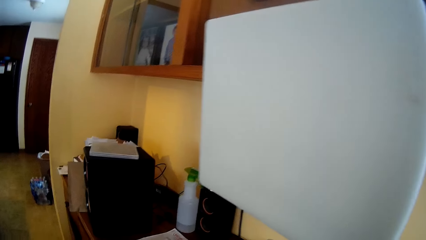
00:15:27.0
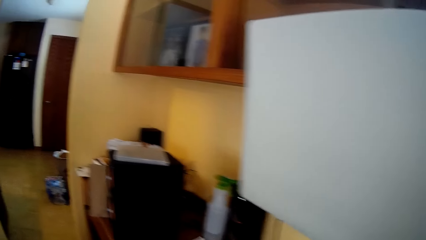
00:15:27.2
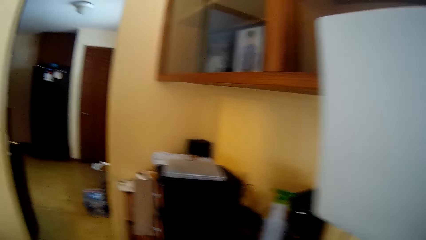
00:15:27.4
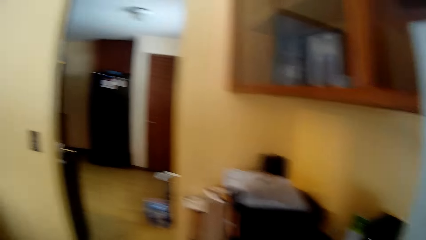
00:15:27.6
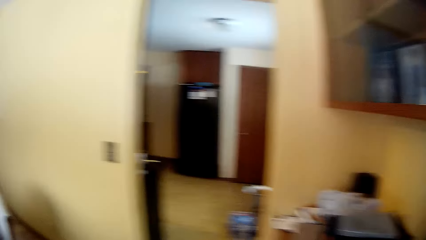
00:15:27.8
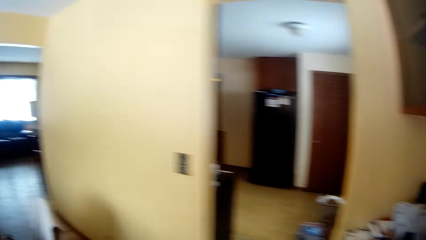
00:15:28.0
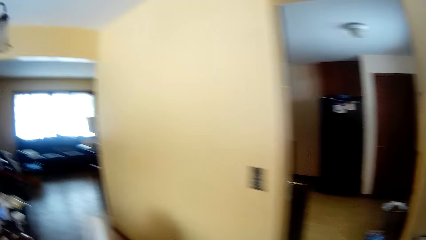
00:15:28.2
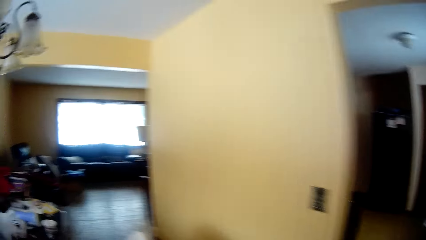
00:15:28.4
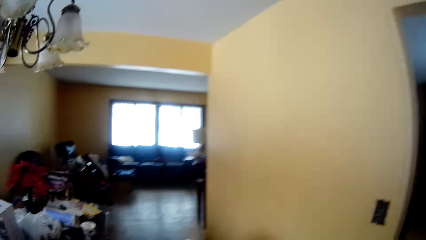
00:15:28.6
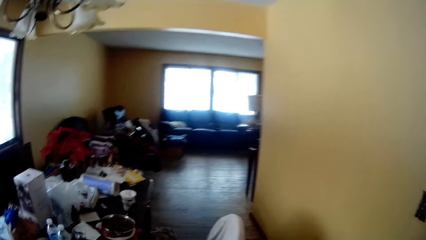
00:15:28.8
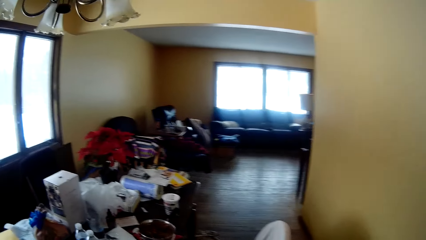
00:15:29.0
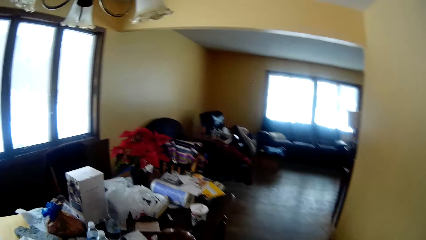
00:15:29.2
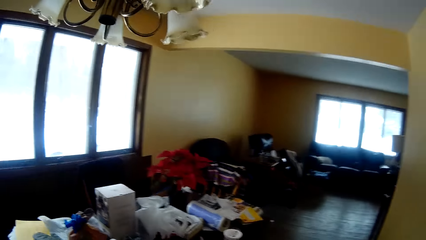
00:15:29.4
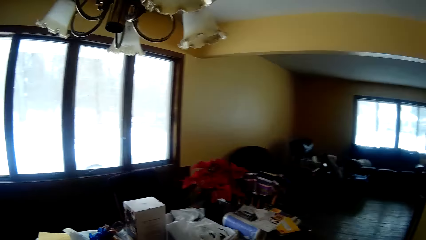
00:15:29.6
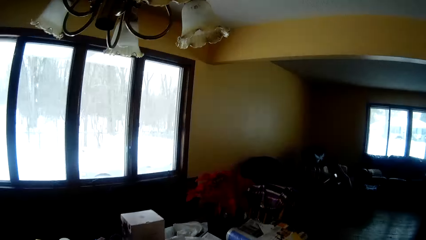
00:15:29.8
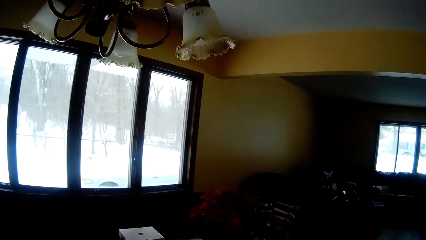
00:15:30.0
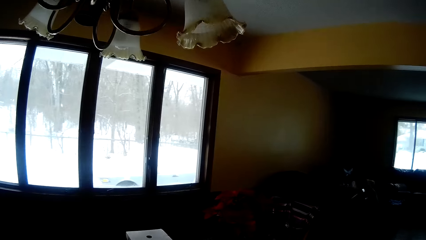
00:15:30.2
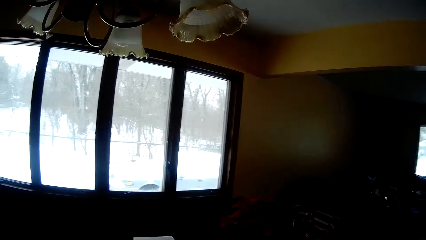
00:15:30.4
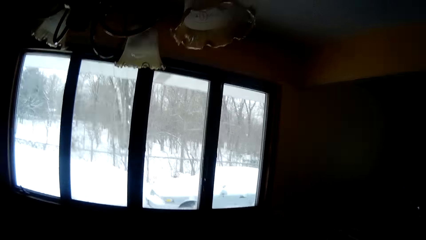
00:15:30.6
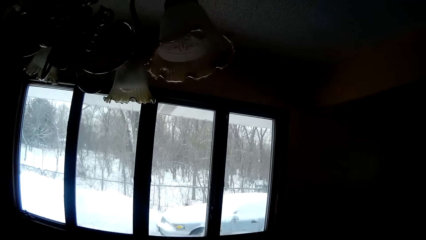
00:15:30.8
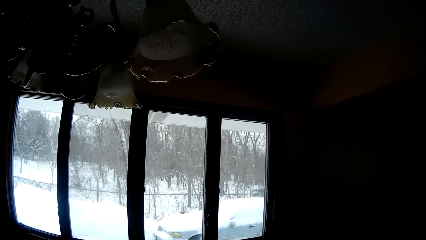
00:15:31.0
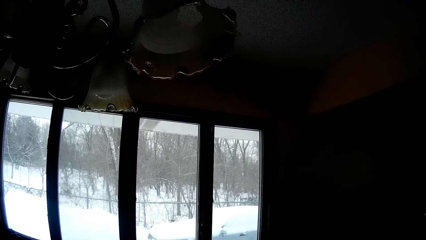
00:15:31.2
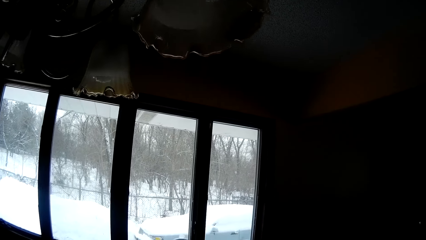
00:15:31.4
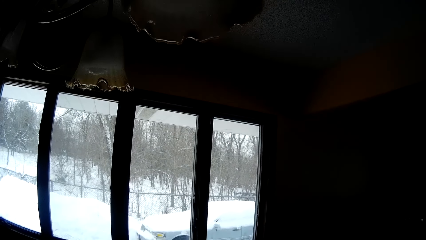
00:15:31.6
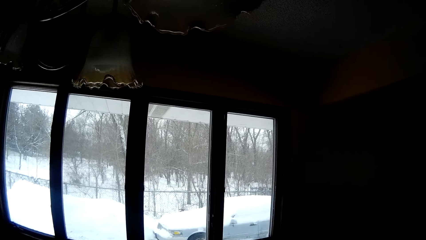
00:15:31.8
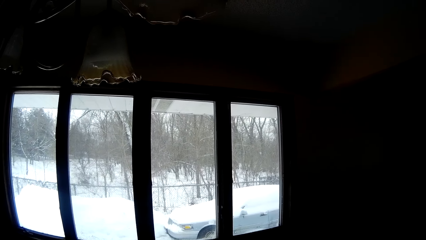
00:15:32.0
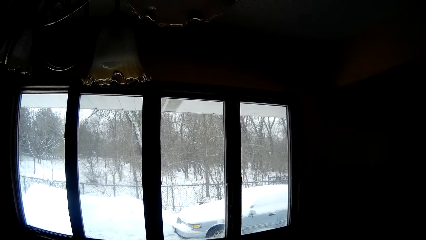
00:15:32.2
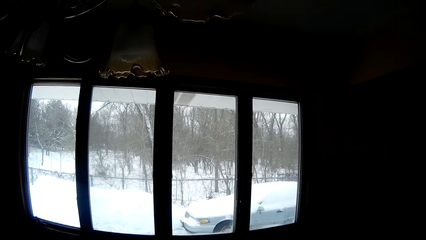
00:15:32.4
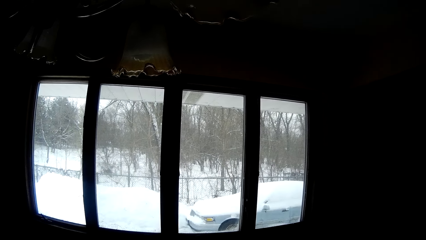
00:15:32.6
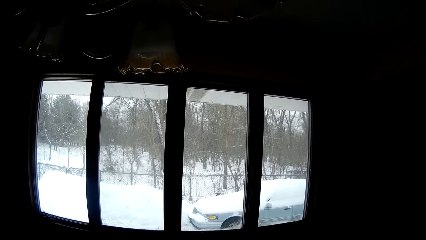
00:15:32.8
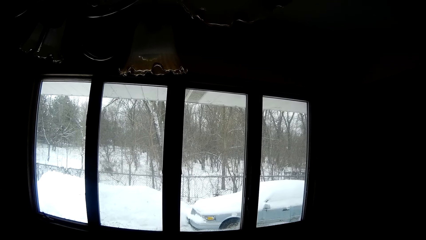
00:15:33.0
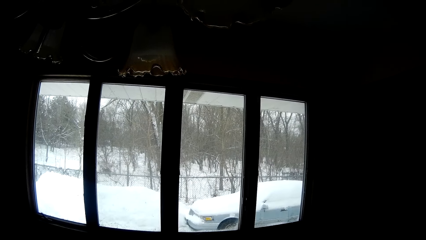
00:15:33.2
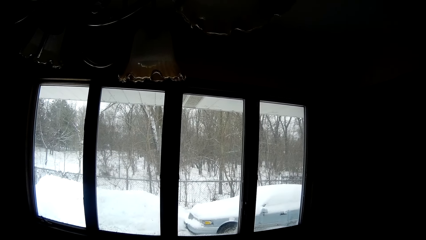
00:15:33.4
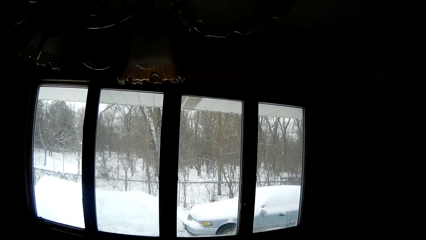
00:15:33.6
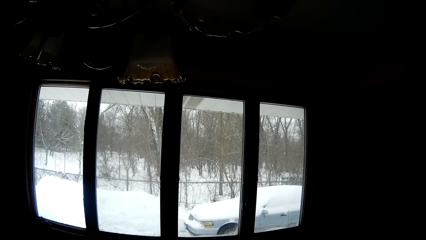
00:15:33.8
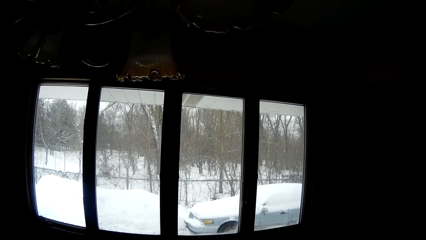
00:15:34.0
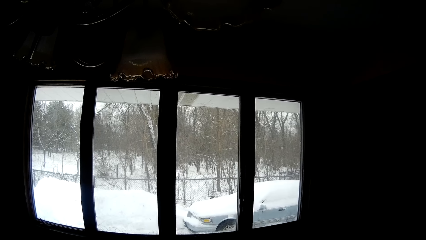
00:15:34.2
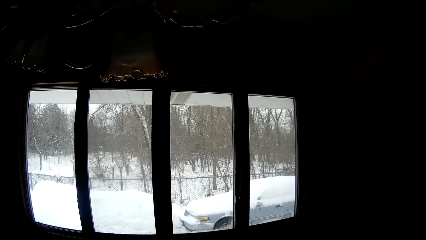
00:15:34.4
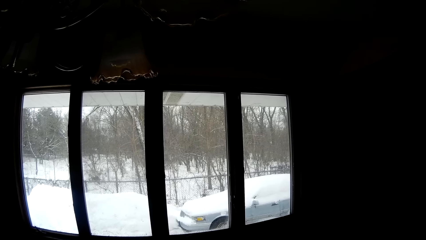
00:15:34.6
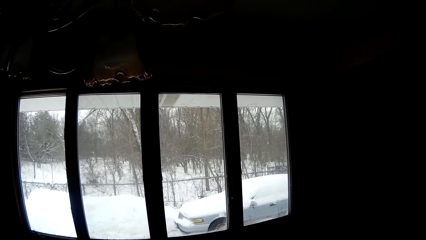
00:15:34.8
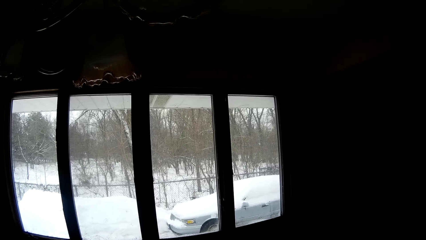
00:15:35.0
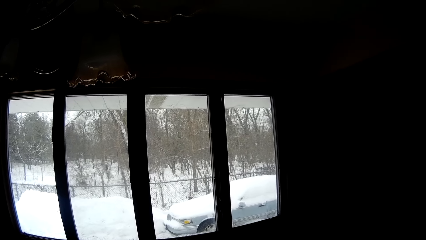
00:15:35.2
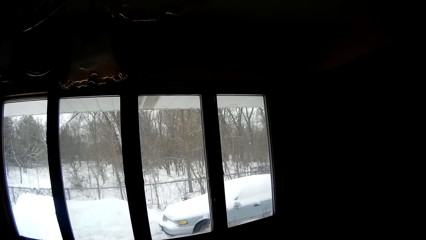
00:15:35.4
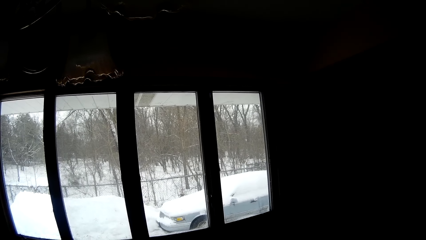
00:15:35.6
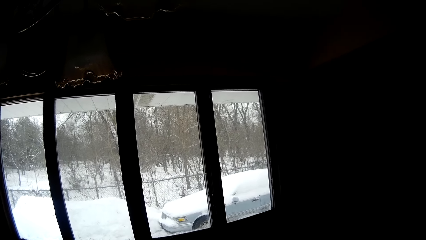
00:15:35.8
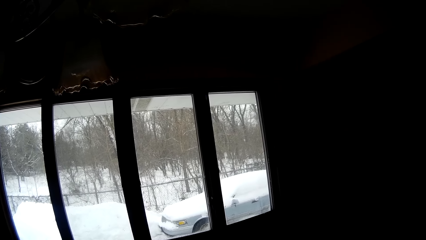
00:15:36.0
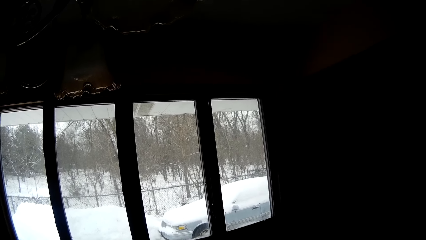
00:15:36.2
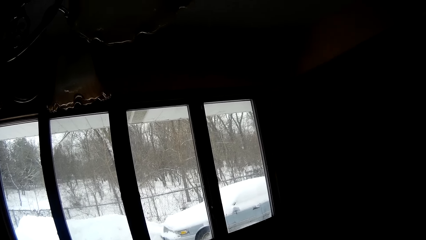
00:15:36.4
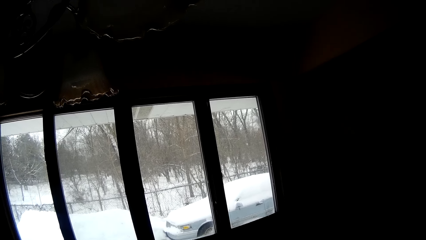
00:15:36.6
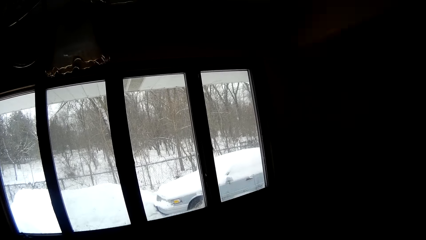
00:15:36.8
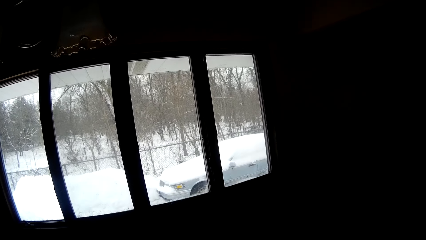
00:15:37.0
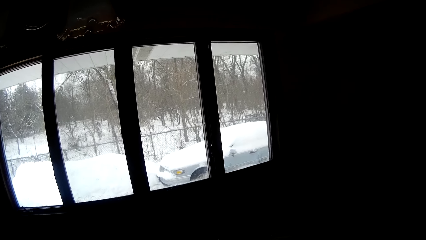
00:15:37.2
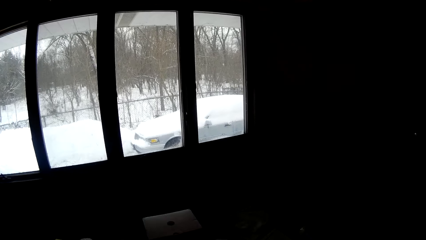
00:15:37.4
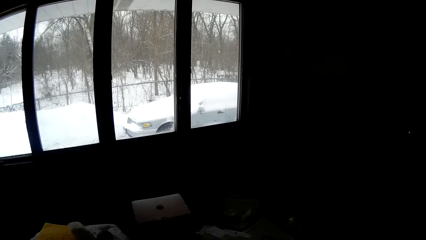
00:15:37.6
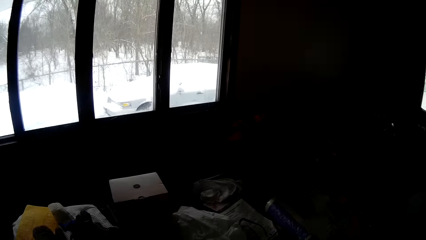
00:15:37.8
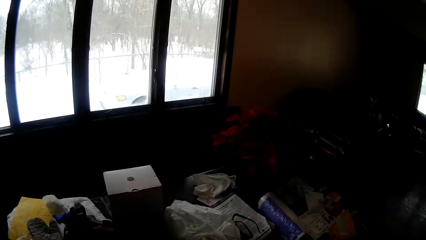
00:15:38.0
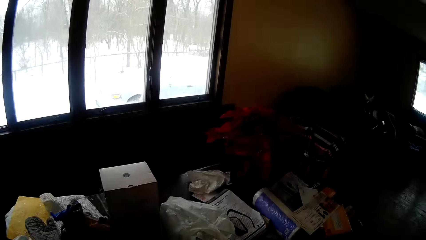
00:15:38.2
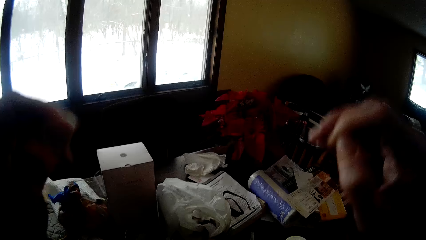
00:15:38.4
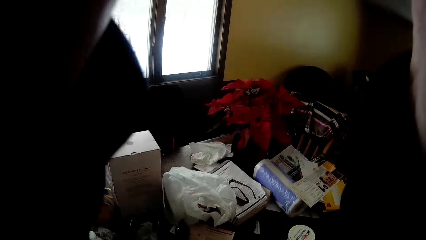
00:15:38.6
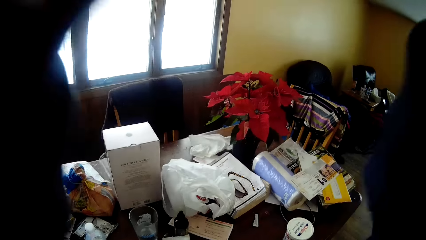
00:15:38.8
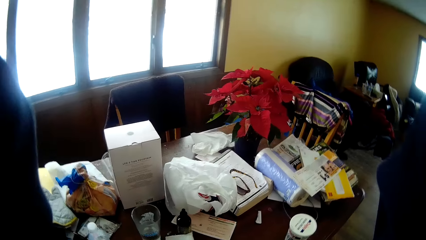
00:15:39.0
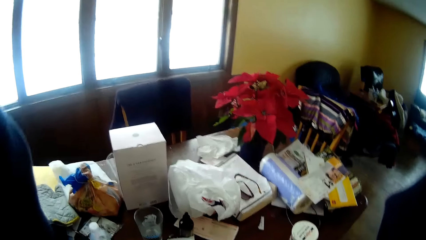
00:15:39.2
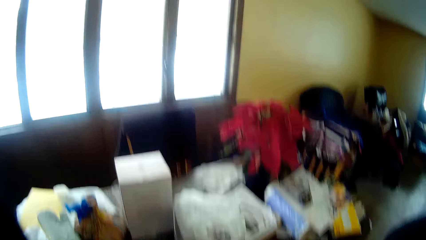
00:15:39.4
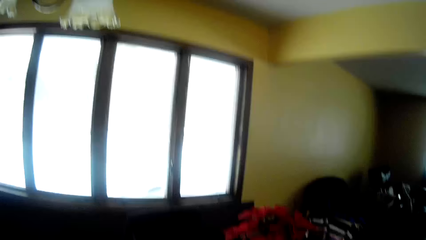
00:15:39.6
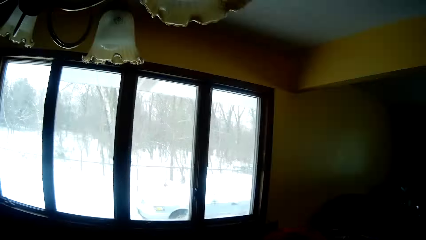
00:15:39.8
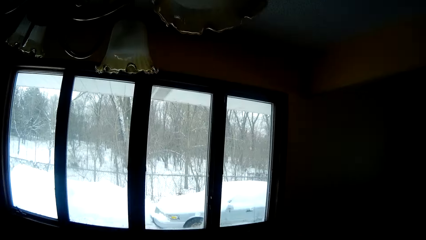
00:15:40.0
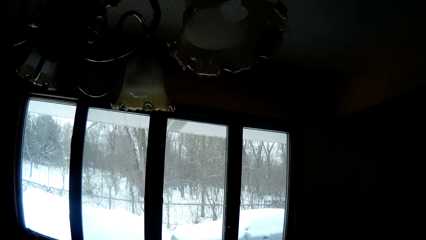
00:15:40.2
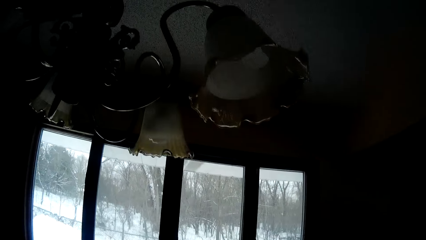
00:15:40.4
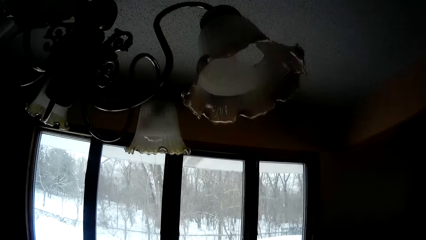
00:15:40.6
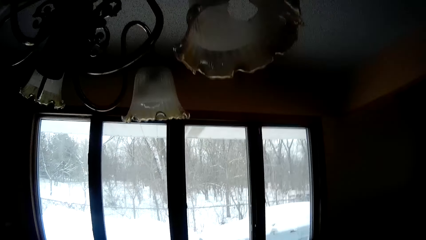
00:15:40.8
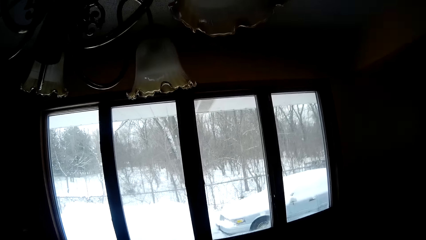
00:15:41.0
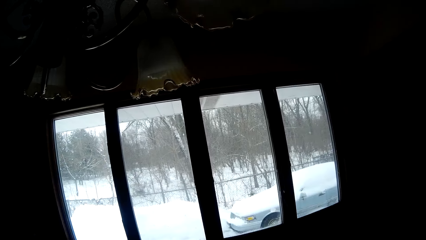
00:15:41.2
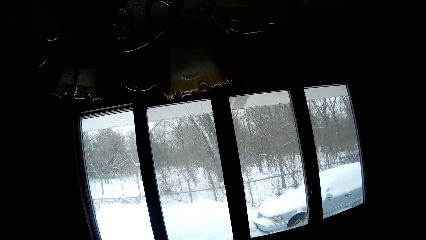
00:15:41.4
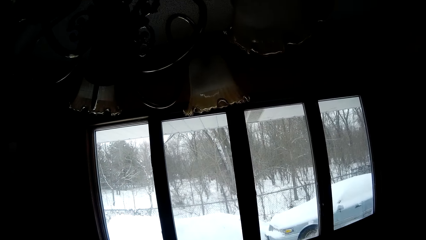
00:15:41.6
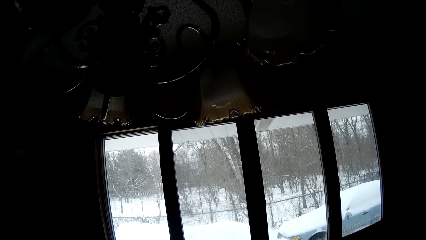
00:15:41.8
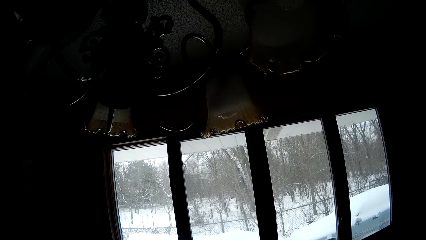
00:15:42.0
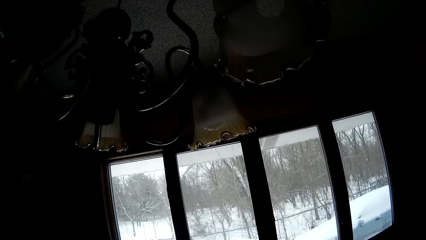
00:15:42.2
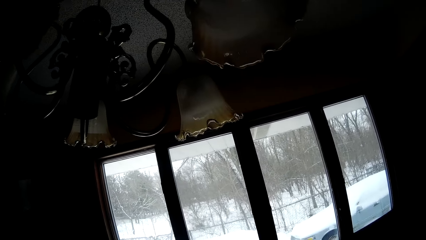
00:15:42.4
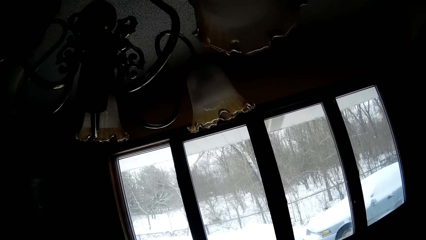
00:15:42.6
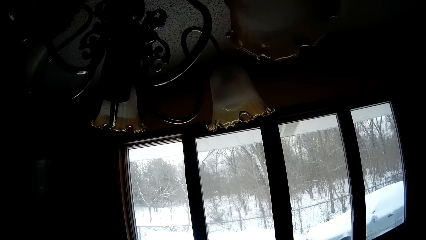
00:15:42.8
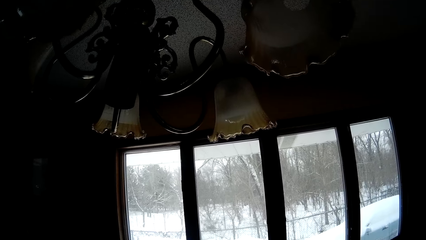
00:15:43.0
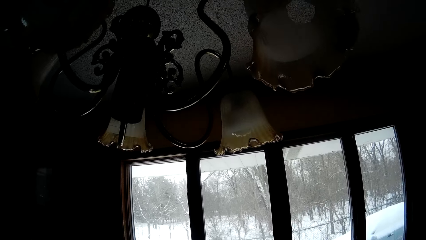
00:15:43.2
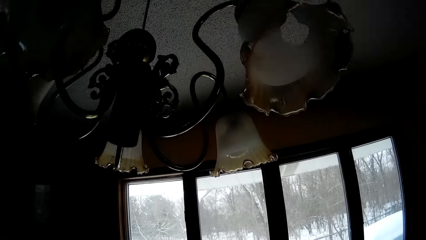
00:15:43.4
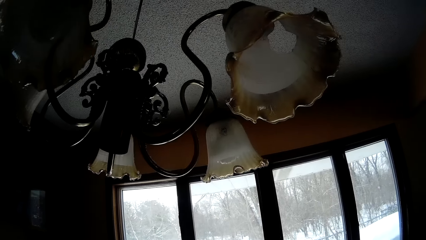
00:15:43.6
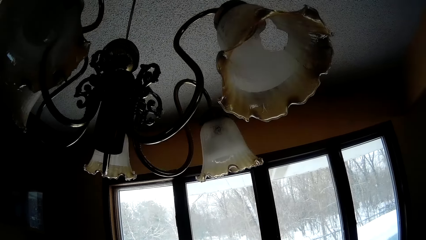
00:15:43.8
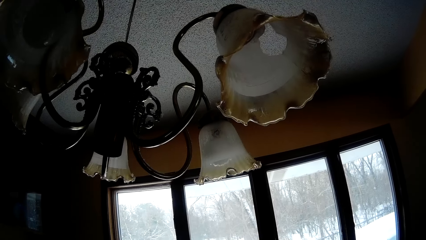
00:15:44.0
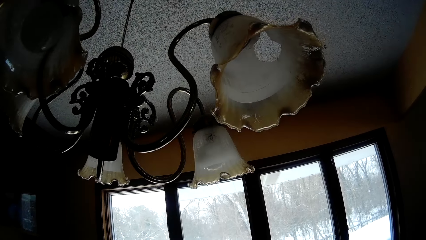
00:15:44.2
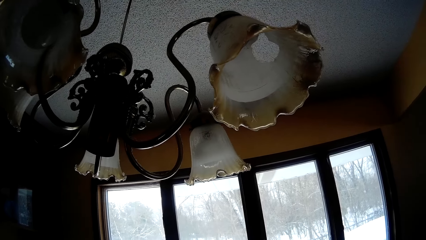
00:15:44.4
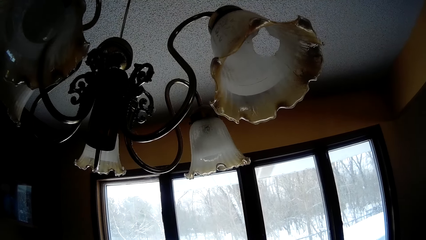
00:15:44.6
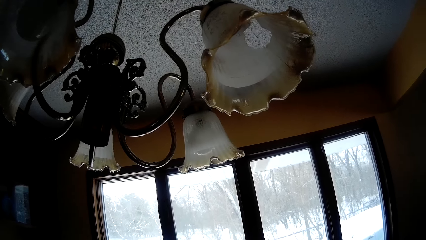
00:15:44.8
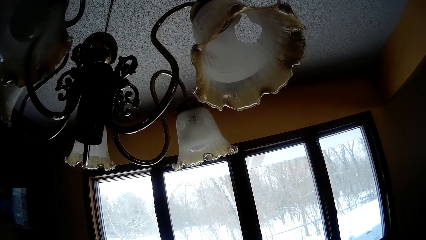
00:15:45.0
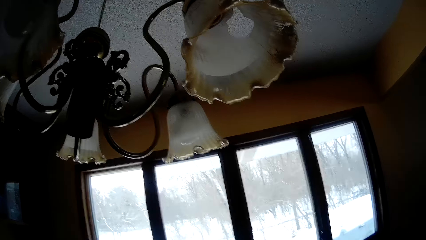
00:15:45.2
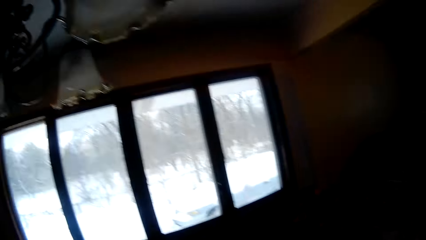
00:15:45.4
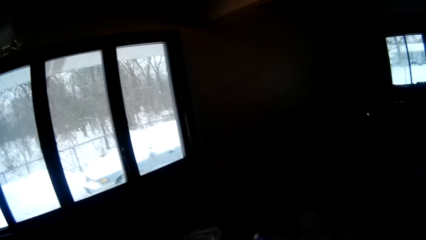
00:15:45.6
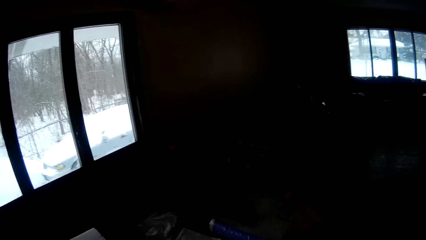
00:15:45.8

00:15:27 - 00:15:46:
The camera wearer moves towards the table. He walks in the room. He lifts his hands up. He looks at the ceiling lights.
